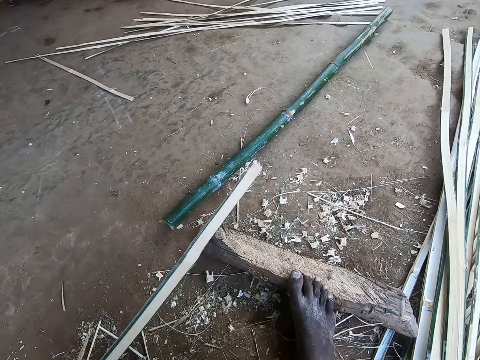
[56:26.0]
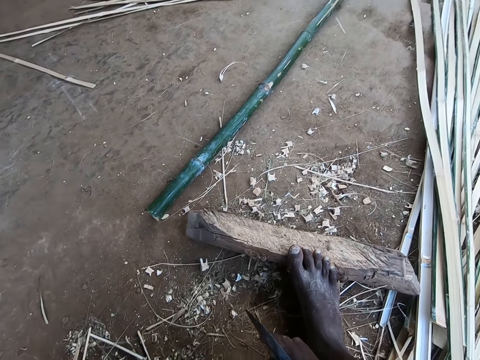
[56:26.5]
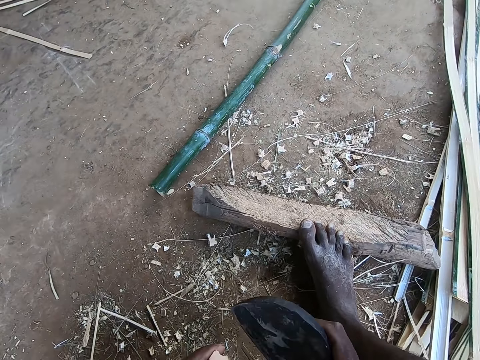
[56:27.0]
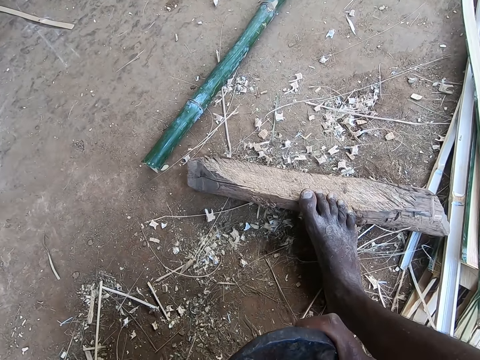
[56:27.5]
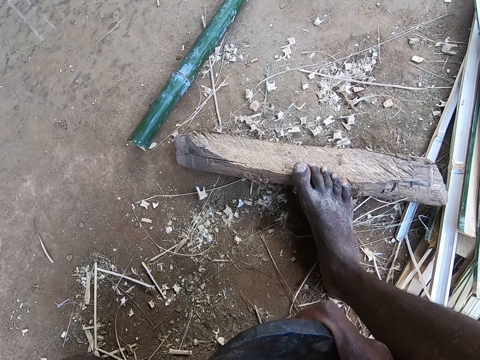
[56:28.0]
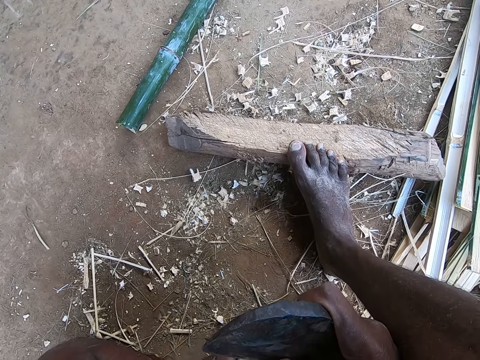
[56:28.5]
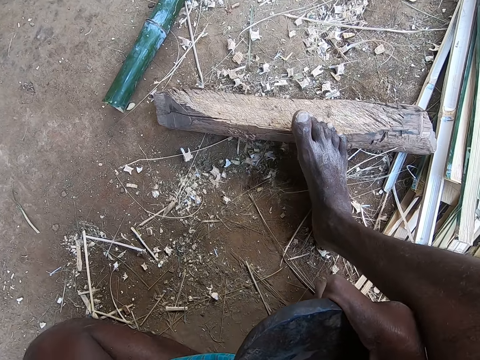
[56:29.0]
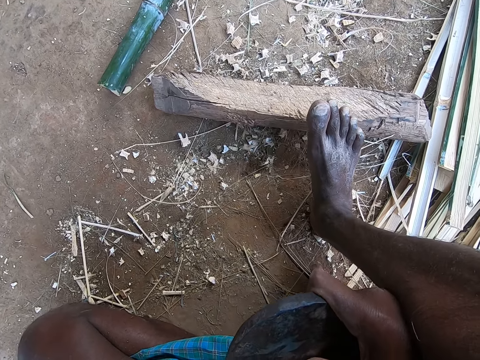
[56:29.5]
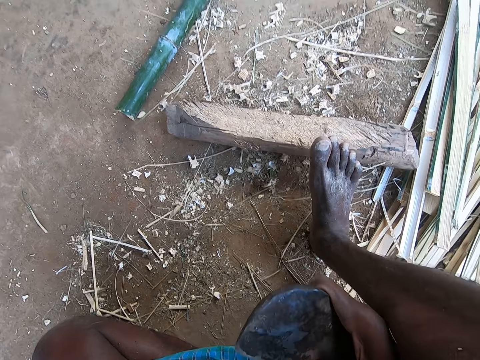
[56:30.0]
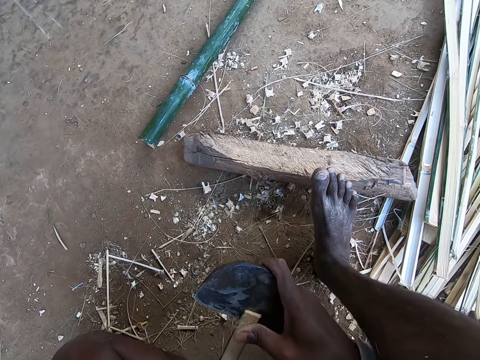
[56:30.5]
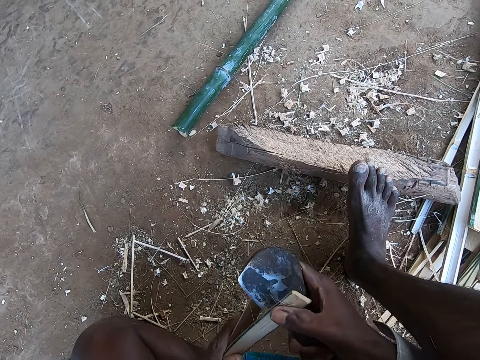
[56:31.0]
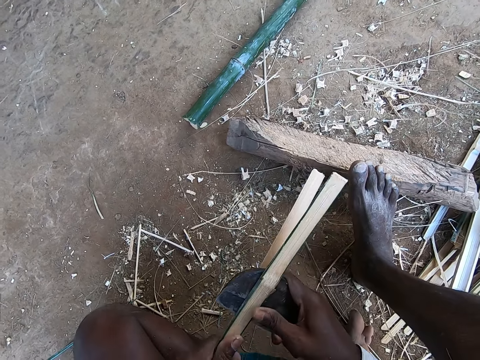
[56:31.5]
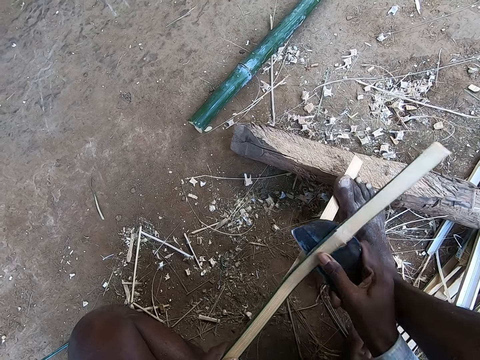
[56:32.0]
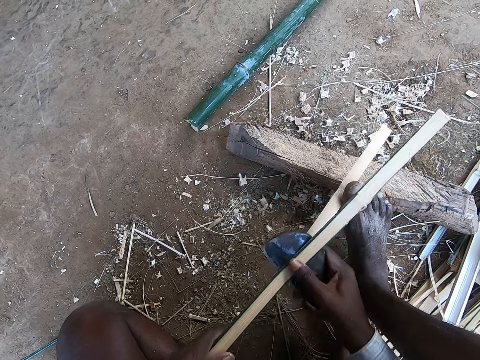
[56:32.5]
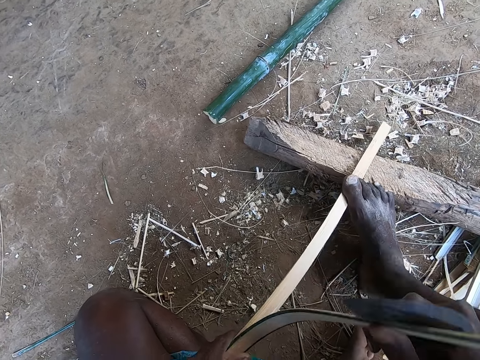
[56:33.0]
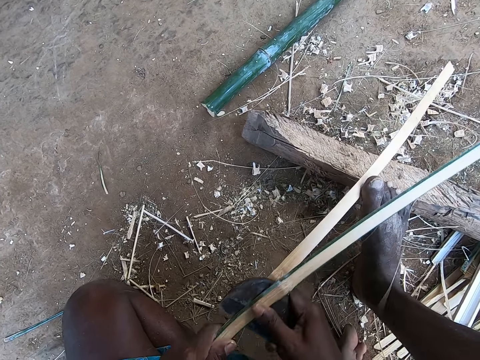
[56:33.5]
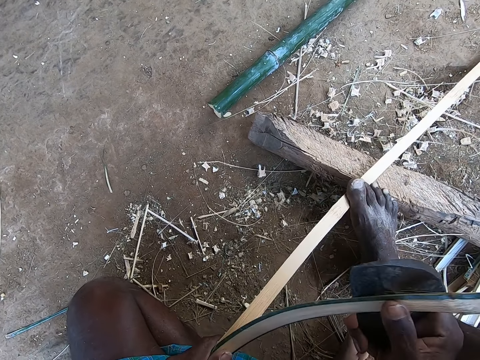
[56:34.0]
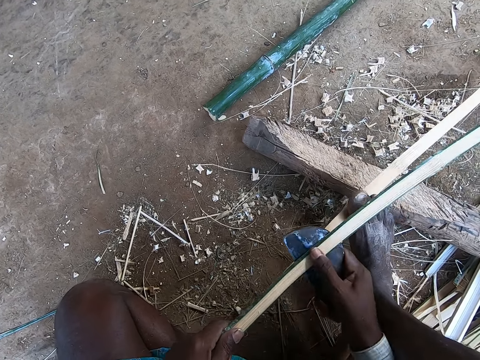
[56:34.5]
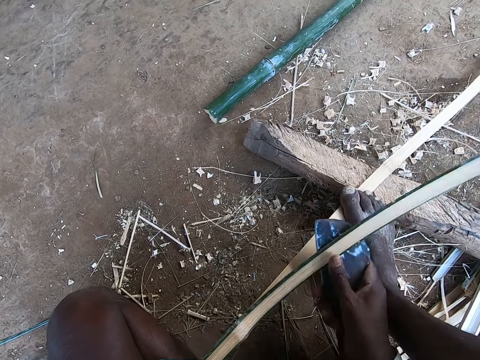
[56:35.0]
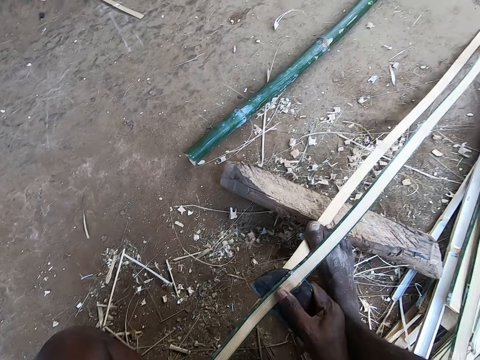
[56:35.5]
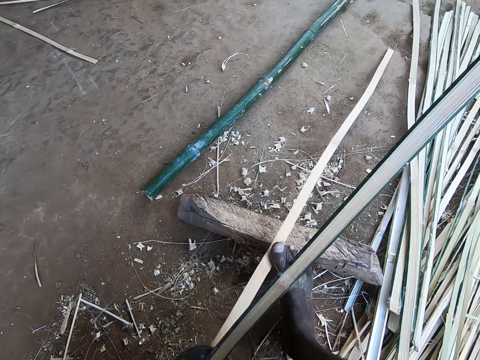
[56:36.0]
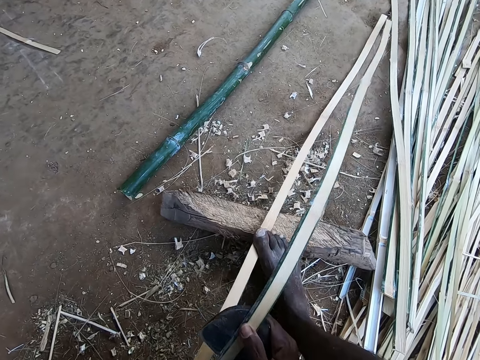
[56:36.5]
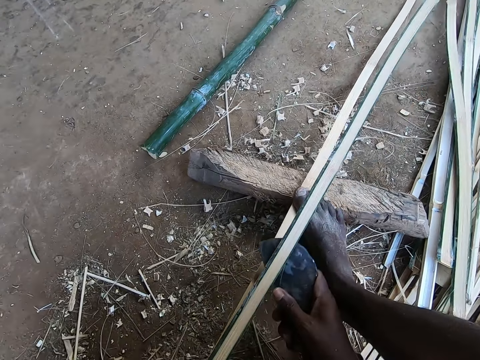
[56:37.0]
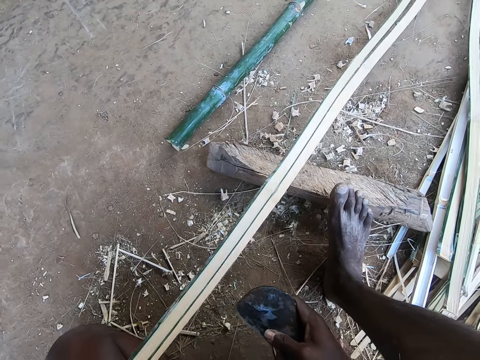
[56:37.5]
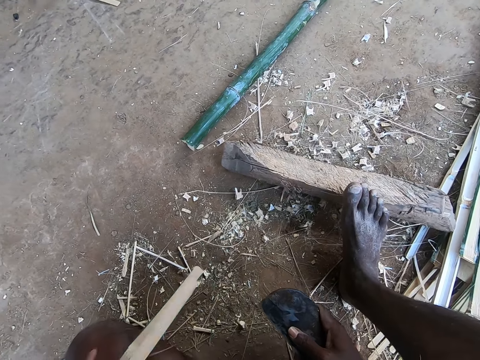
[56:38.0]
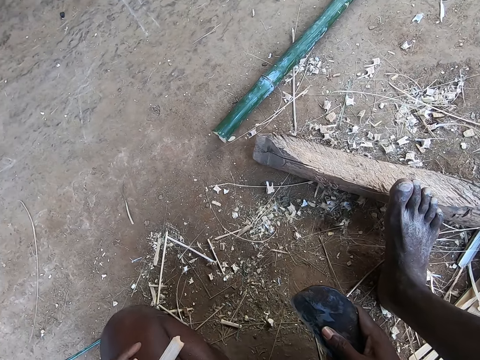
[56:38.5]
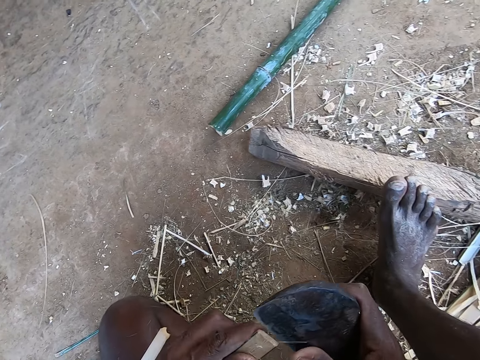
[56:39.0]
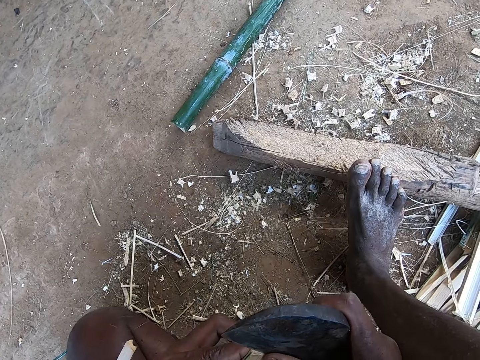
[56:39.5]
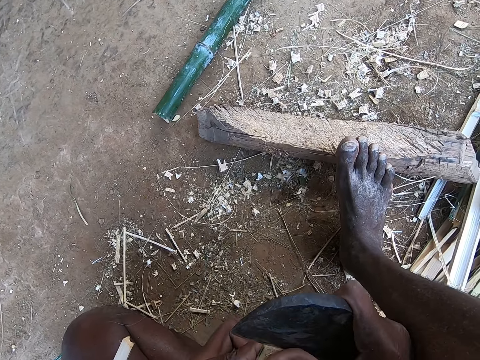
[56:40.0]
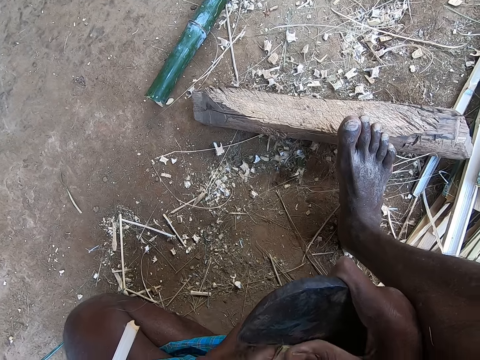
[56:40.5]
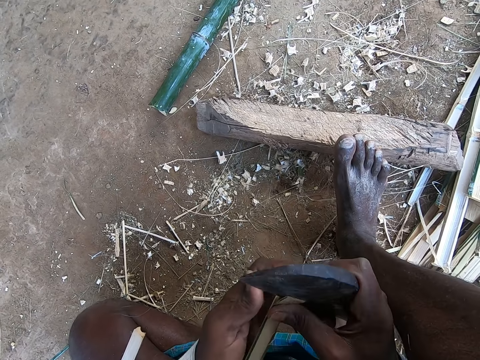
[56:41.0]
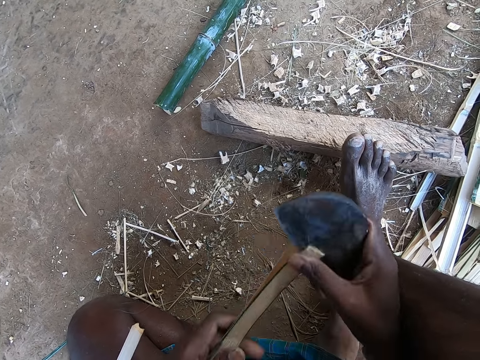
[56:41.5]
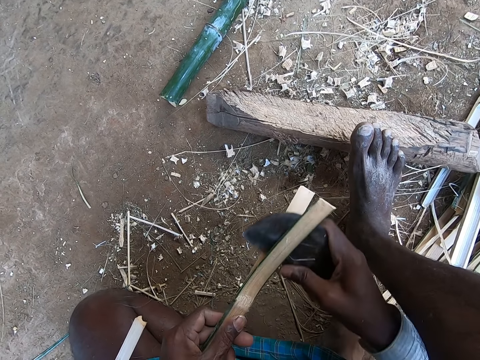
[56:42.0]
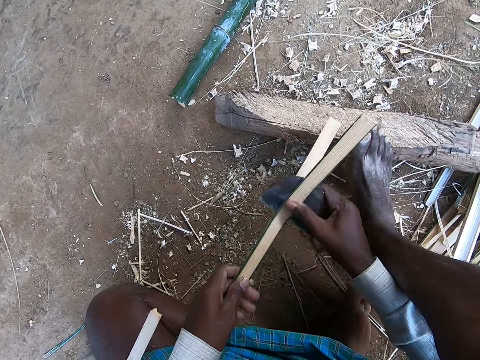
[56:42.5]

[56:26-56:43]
The camera wearer adjusts the bamboo strip in his left hand on the wood. He splits the bamboo strip in his left hand with the bamboo knife in his right hand. He peels the bamboo stick. He drops the bamboo strips in his left hand on the floor. He picks a bamboo strip on the floor with his left hand and splits the bamboo strip in his left hand with the bamboo knife in his right hand.

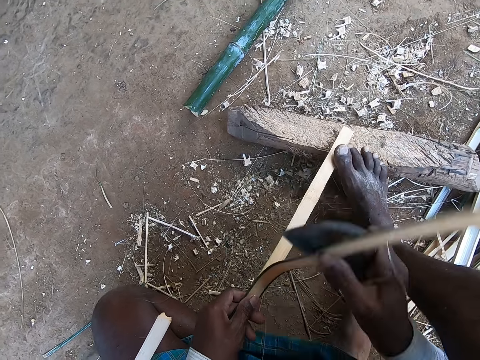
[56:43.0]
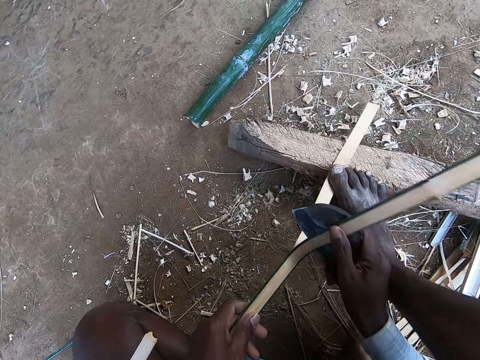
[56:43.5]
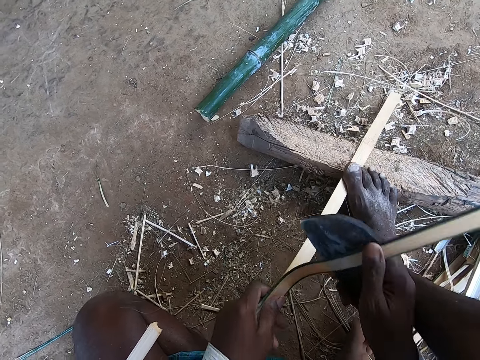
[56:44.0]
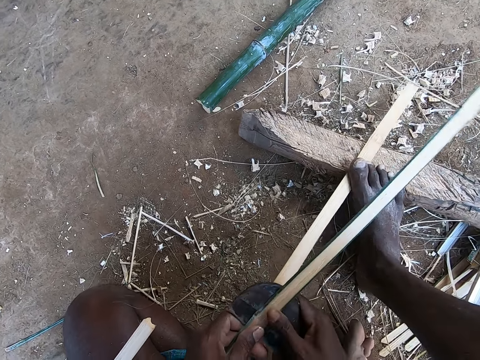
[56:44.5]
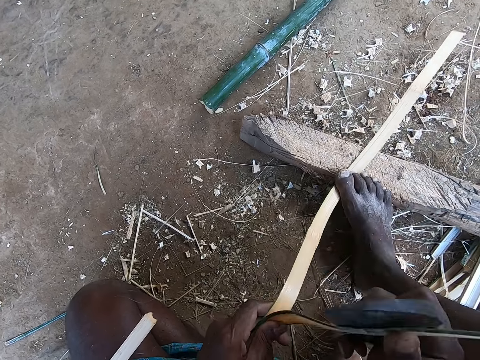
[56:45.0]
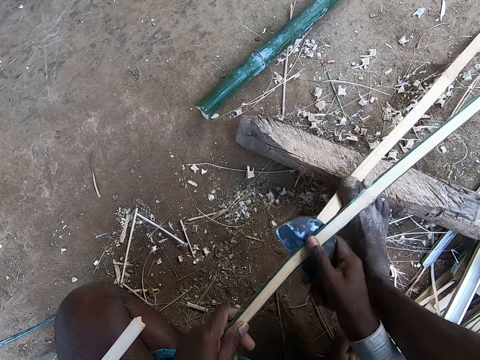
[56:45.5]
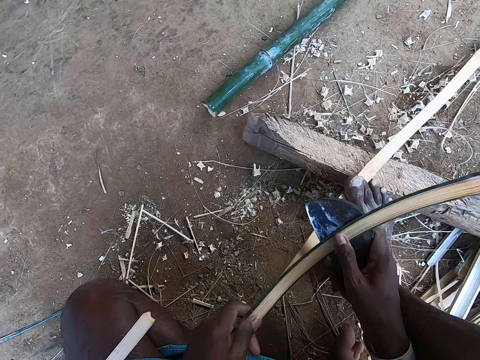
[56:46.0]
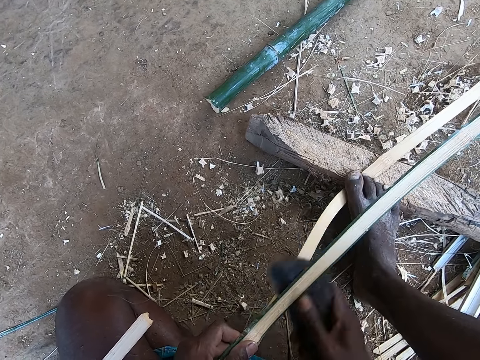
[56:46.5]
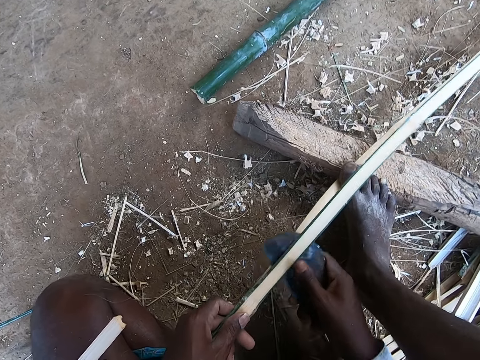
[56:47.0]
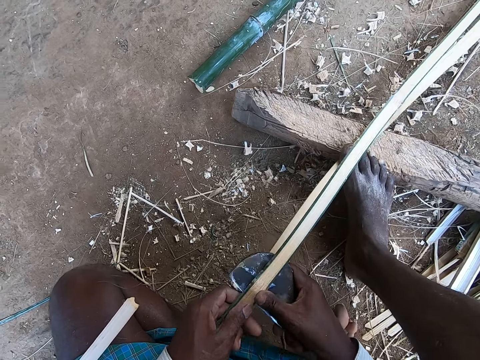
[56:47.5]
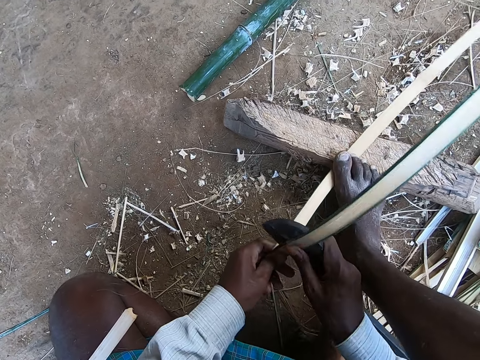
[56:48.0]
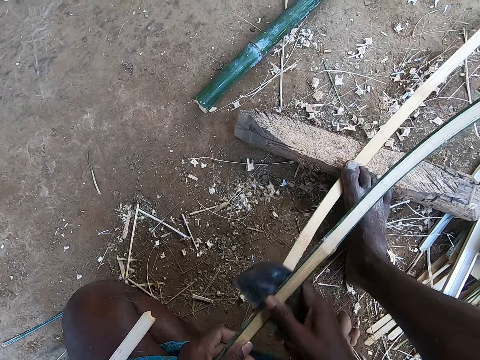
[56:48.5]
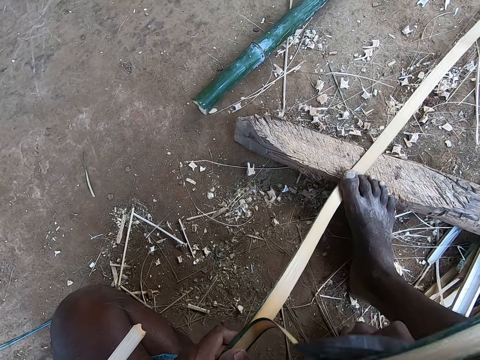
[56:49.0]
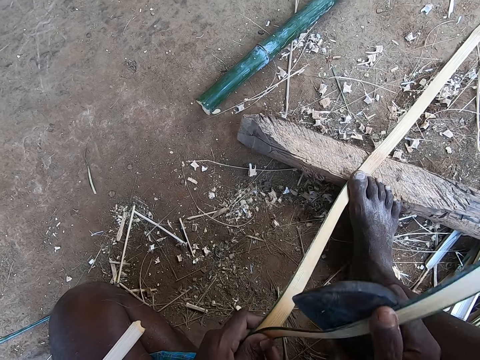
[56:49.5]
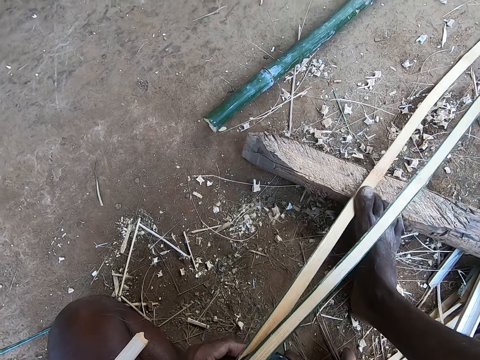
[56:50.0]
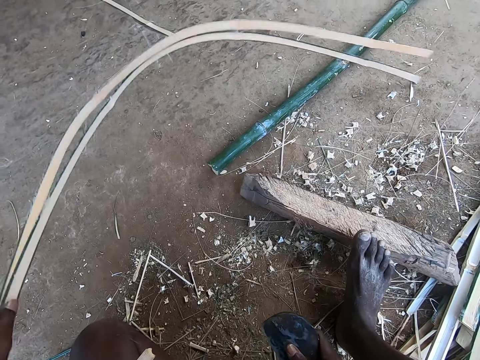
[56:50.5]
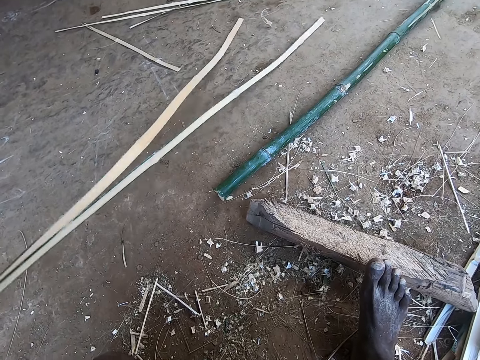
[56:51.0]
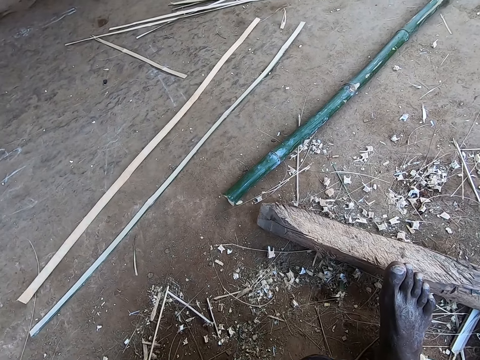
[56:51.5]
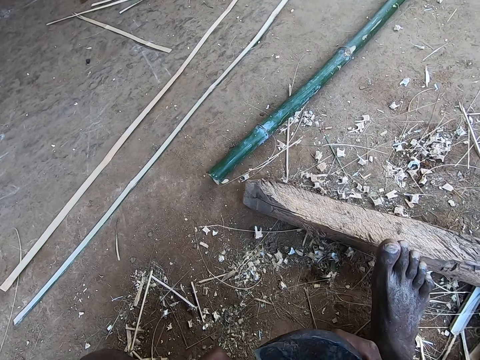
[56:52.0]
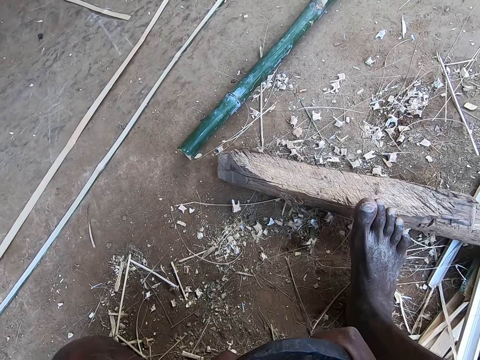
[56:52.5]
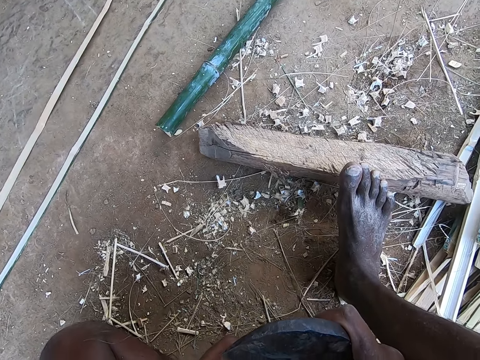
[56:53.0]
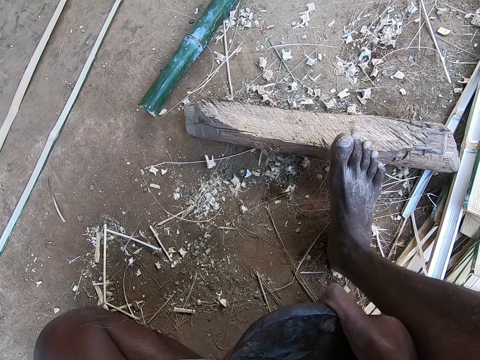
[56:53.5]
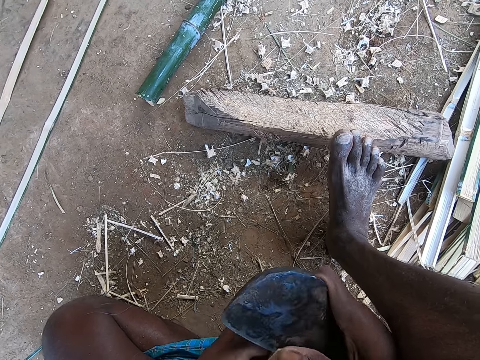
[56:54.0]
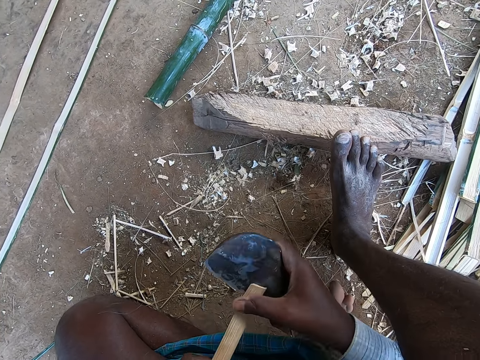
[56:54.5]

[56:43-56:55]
The camera wearer drops the bamboo strips in his left hand on the floor. He throws the bamboo. He picks a bamboo strip on the floor with his left hand and splits the bamboo strip in his left hand with the bamboo knife in his right hand.
